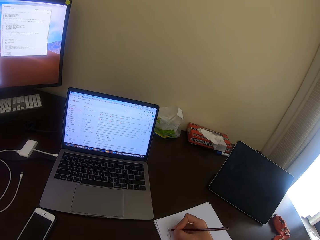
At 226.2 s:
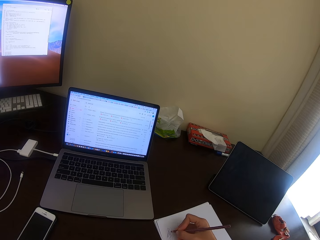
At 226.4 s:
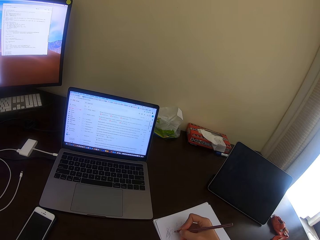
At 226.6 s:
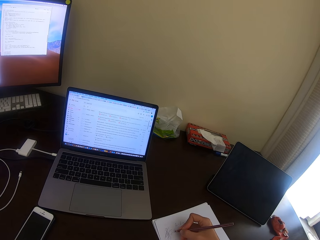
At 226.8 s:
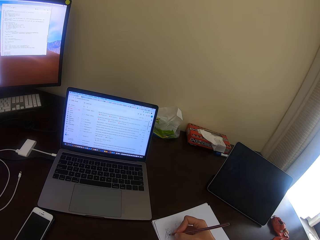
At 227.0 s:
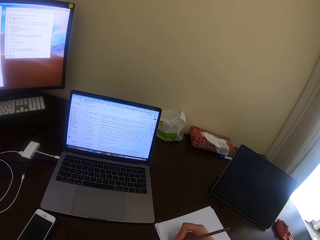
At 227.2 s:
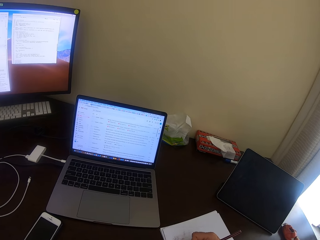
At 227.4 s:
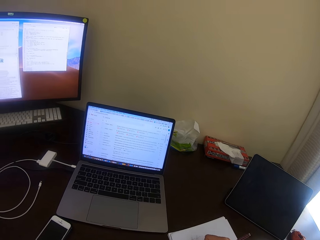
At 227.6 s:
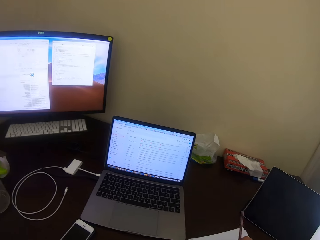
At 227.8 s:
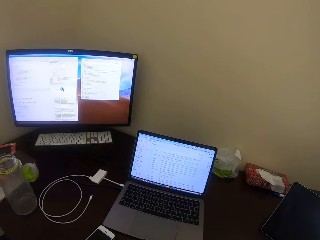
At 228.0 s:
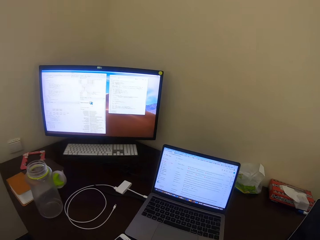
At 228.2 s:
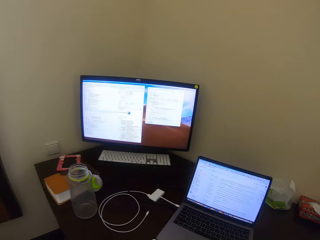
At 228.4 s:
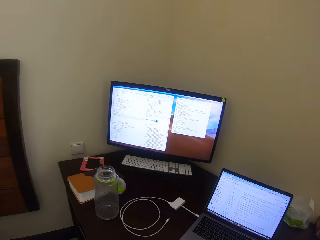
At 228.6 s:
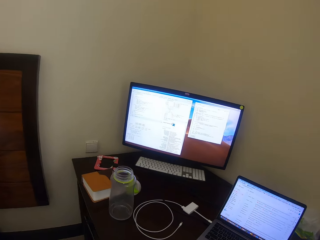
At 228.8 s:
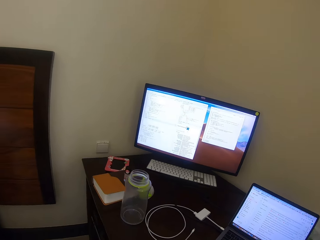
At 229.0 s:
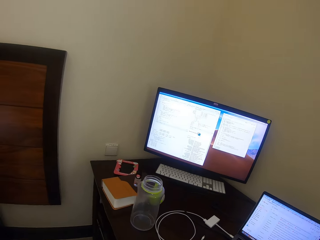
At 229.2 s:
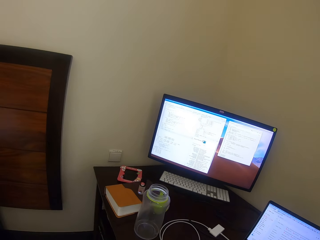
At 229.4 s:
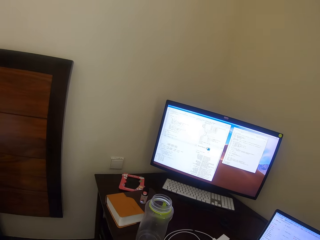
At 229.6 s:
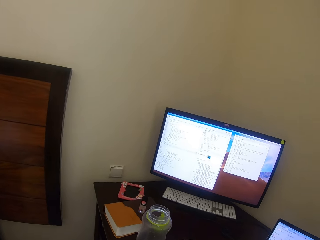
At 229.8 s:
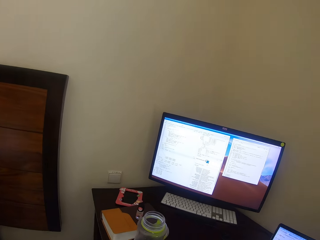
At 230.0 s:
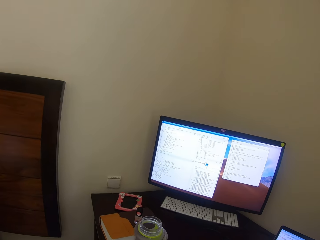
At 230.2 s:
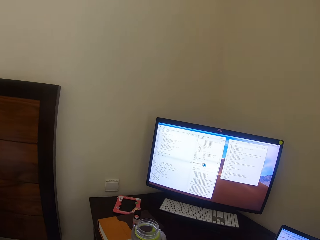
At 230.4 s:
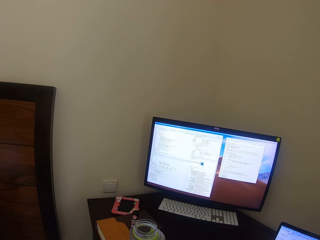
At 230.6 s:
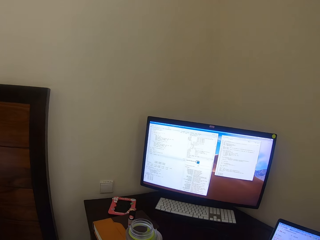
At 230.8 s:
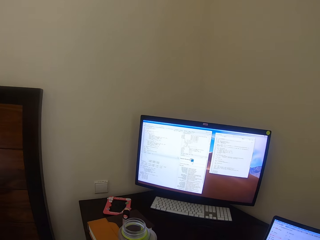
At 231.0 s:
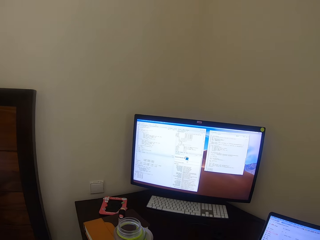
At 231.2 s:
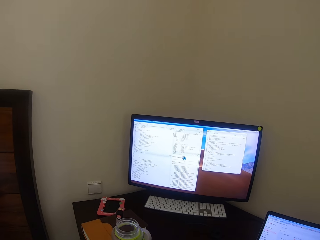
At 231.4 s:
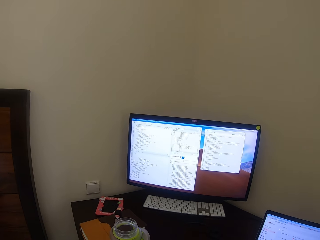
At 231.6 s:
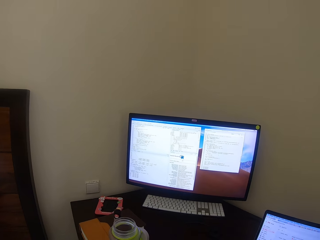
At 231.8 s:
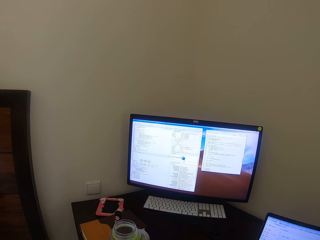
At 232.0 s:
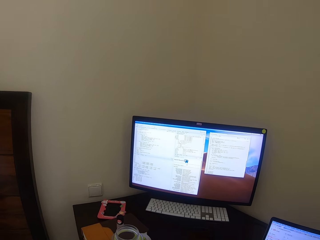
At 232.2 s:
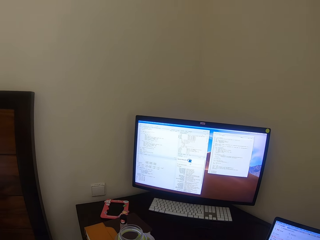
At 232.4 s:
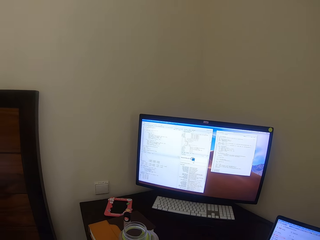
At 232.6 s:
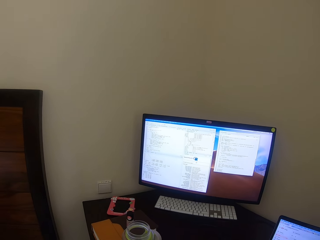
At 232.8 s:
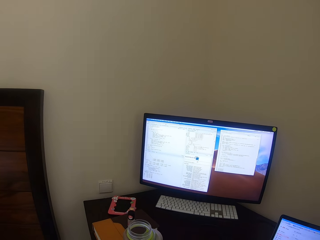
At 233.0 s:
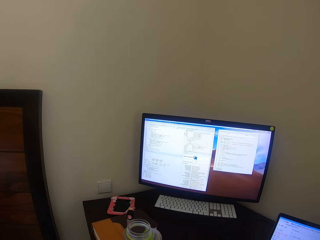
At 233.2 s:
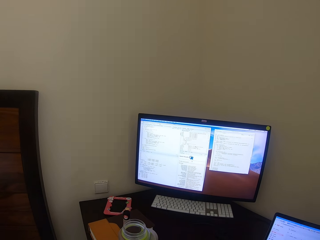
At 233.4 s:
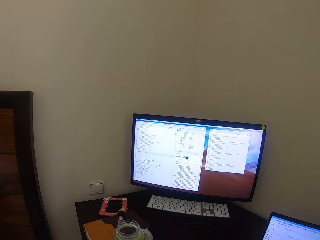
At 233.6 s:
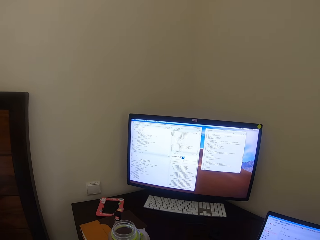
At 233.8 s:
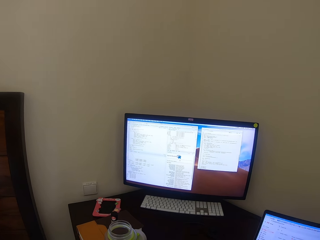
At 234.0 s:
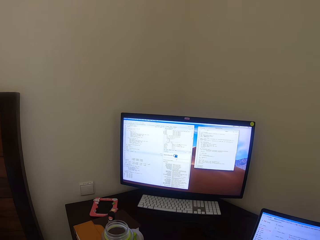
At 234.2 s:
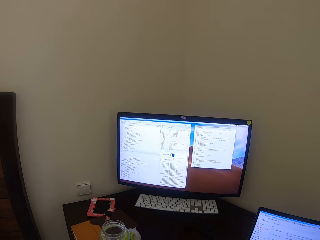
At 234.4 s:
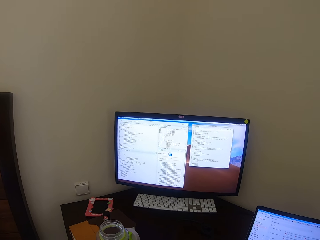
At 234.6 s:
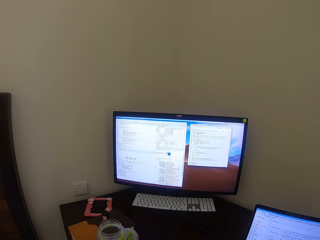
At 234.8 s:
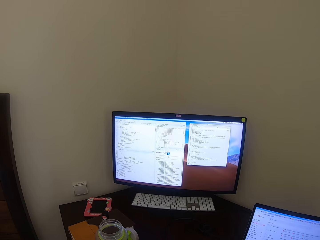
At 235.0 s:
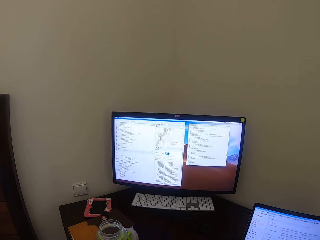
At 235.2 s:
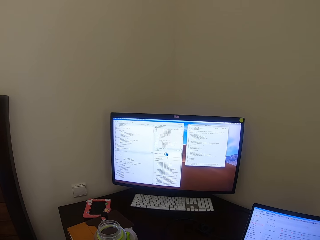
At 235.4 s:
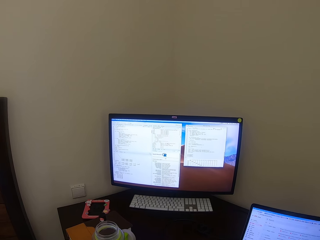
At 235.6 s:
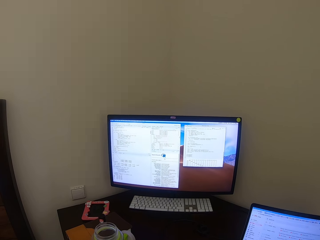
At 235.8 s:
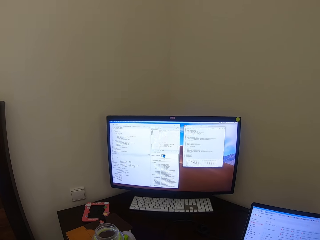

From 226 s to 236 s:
The camera wearer stares at the monitor or computer.
